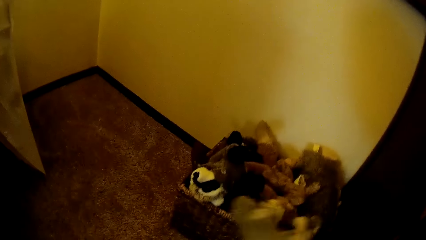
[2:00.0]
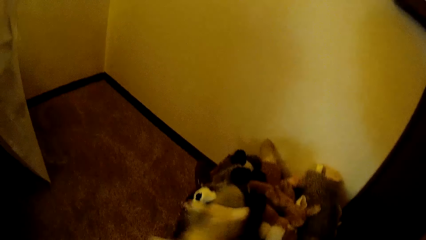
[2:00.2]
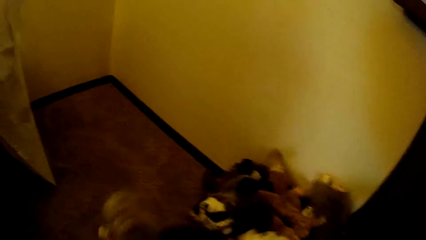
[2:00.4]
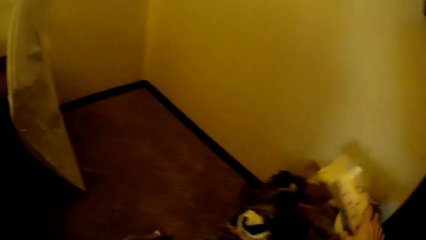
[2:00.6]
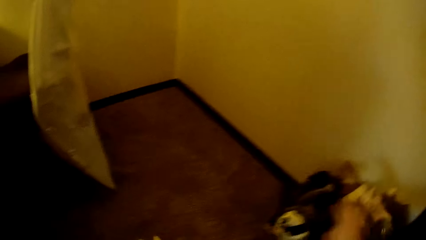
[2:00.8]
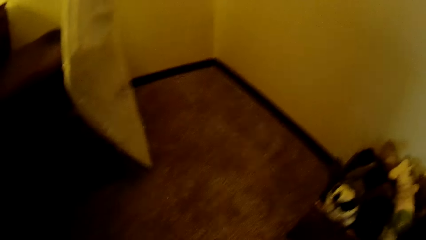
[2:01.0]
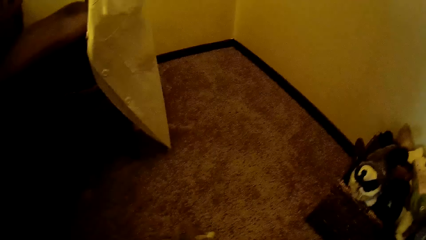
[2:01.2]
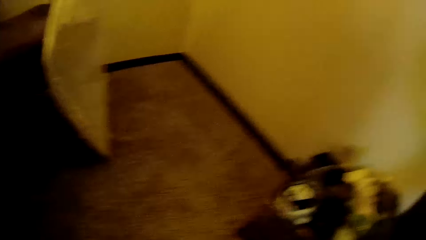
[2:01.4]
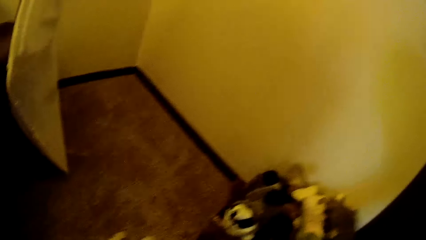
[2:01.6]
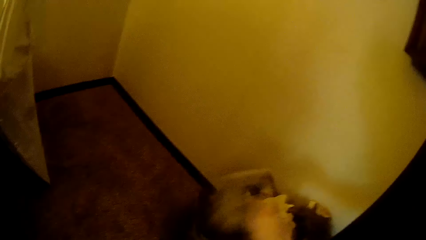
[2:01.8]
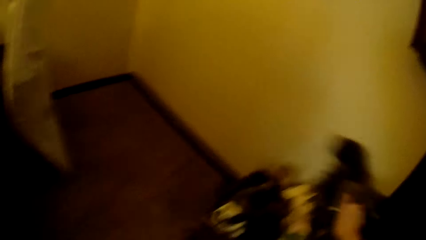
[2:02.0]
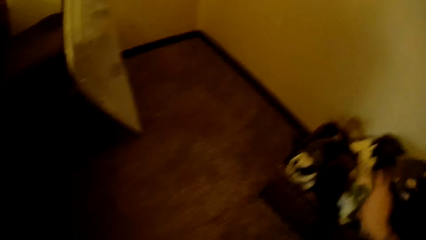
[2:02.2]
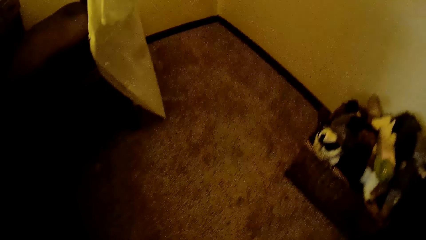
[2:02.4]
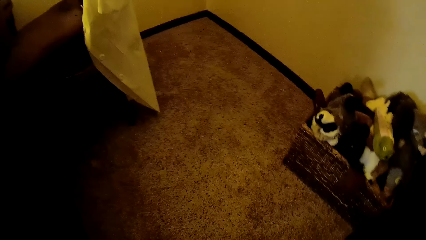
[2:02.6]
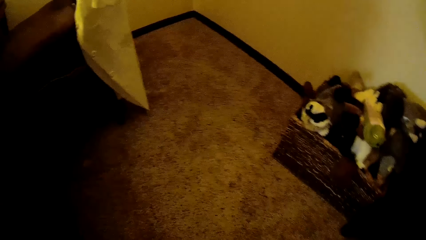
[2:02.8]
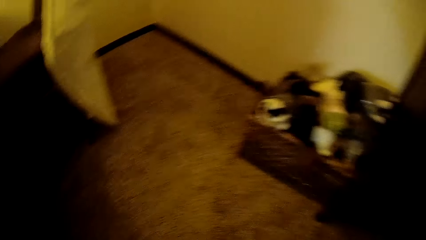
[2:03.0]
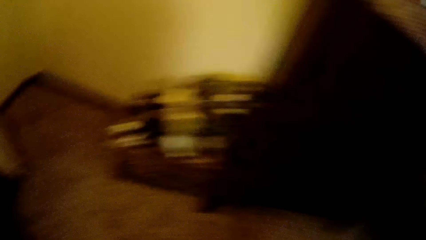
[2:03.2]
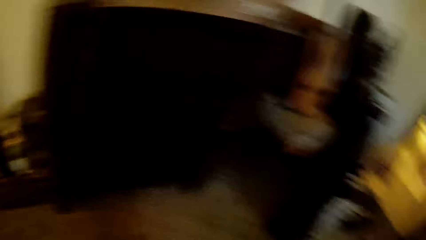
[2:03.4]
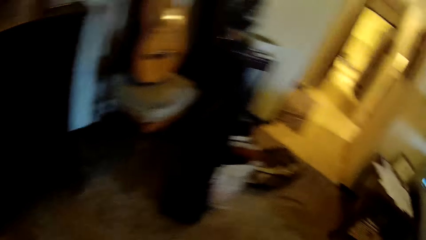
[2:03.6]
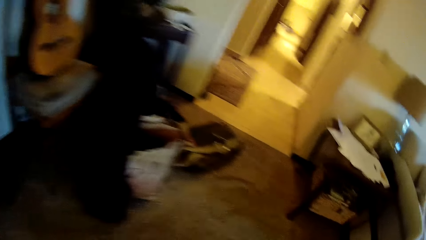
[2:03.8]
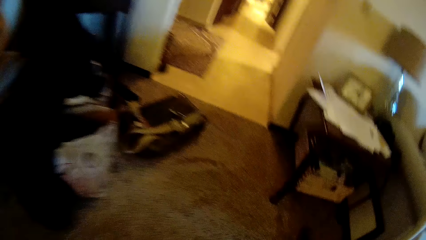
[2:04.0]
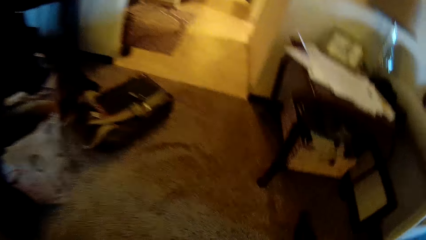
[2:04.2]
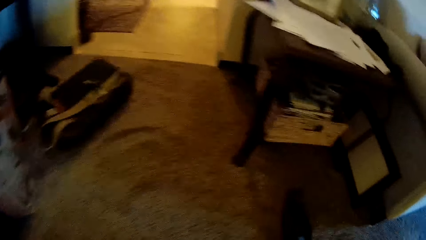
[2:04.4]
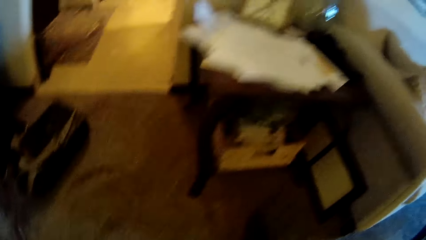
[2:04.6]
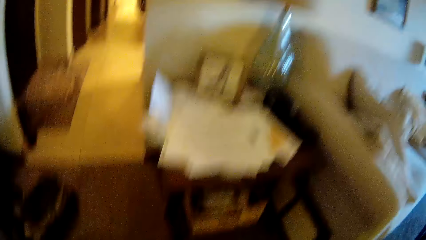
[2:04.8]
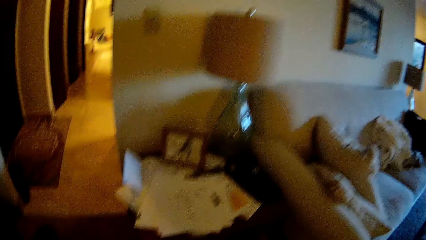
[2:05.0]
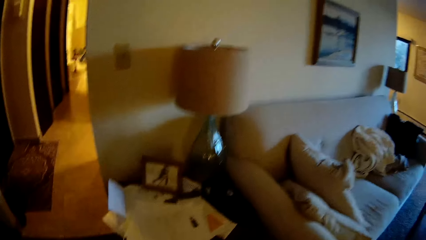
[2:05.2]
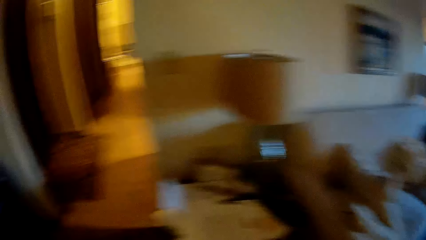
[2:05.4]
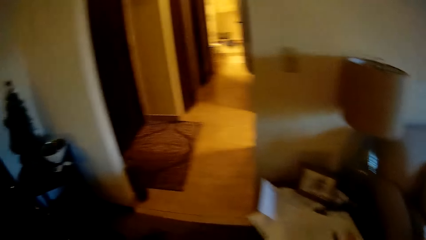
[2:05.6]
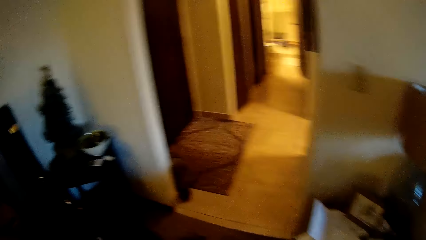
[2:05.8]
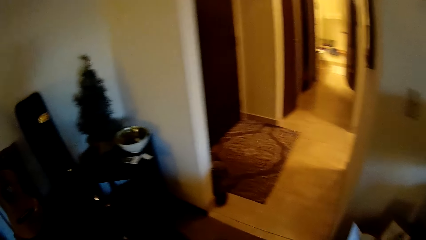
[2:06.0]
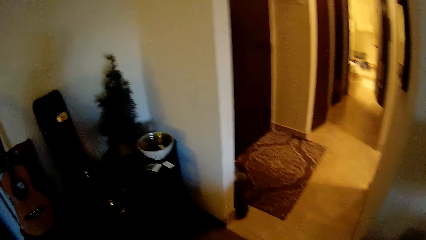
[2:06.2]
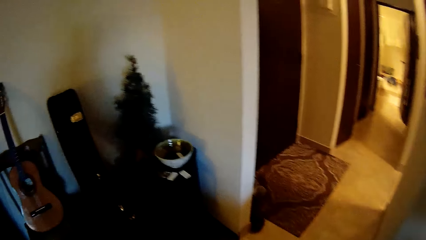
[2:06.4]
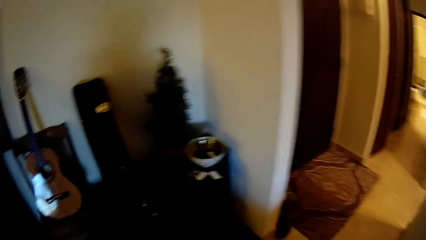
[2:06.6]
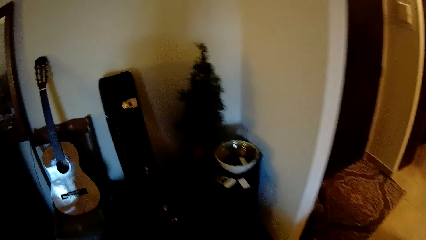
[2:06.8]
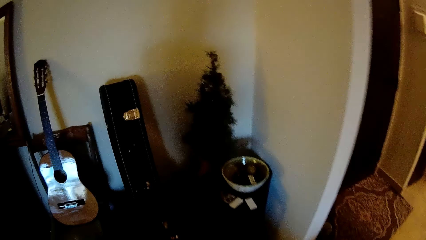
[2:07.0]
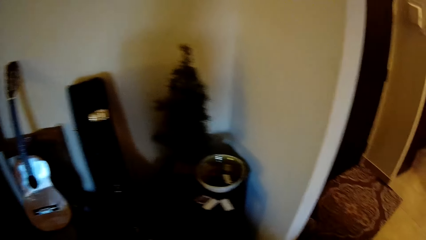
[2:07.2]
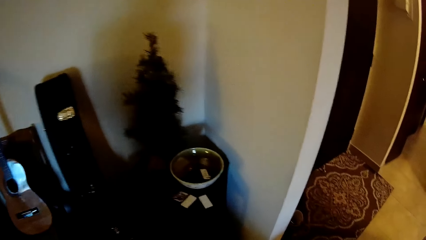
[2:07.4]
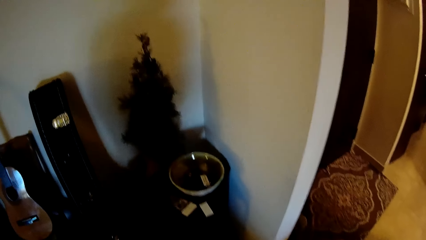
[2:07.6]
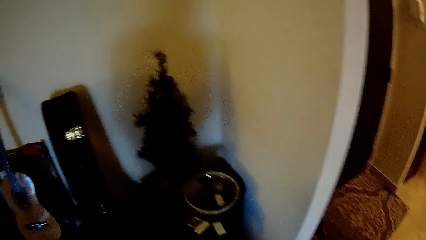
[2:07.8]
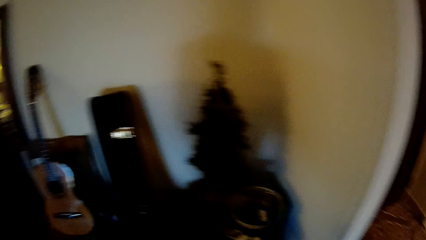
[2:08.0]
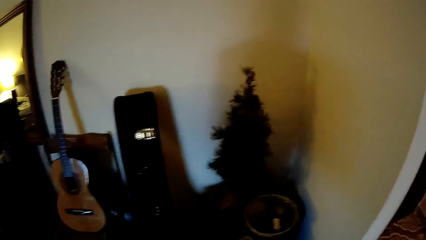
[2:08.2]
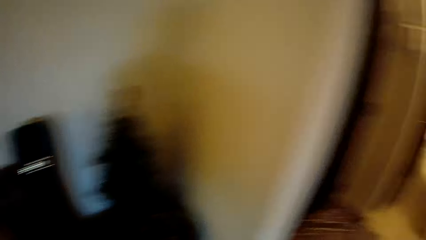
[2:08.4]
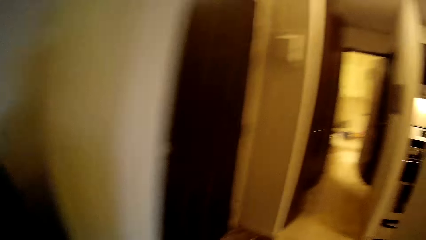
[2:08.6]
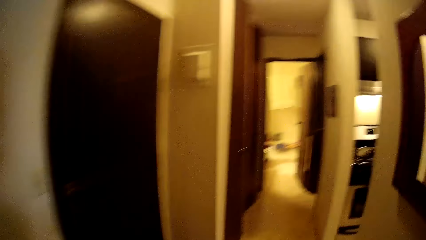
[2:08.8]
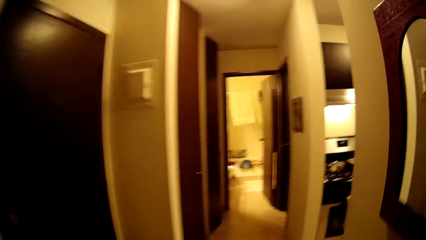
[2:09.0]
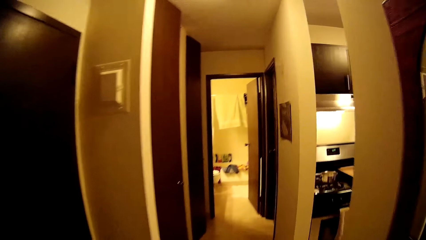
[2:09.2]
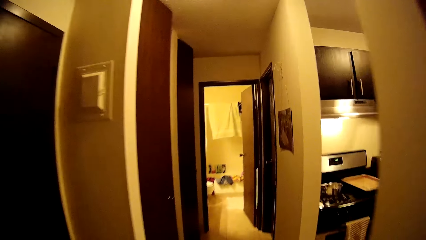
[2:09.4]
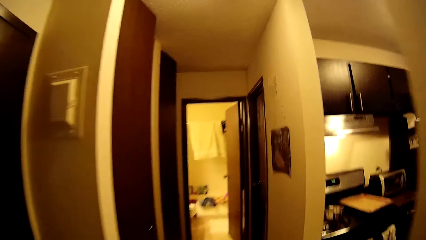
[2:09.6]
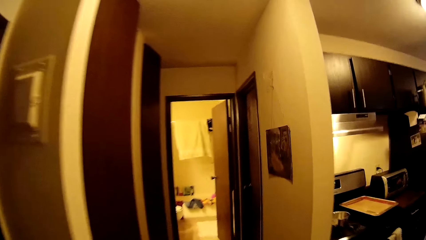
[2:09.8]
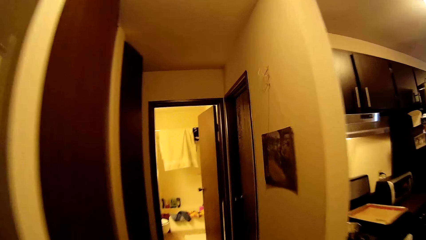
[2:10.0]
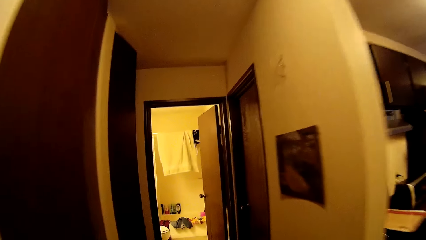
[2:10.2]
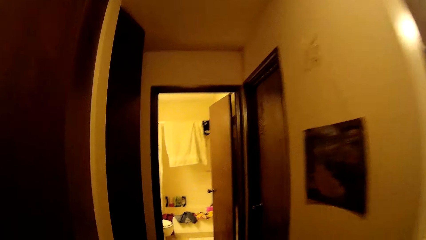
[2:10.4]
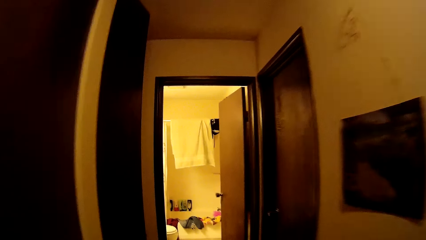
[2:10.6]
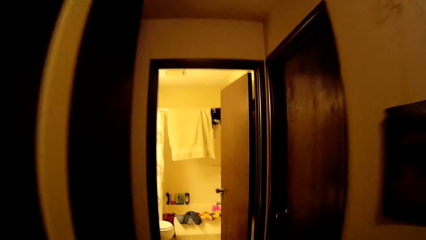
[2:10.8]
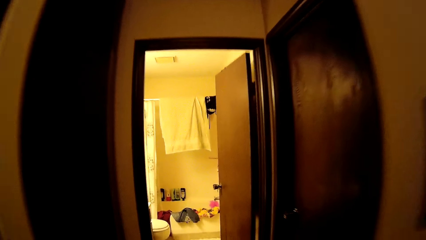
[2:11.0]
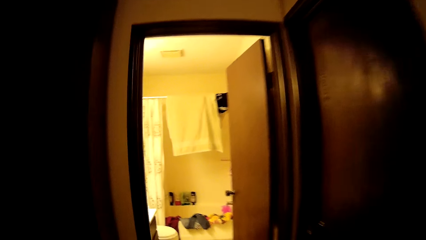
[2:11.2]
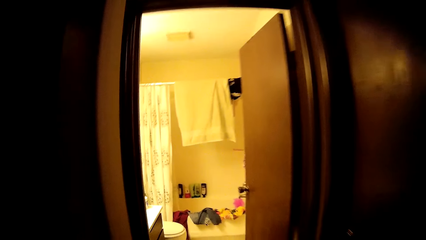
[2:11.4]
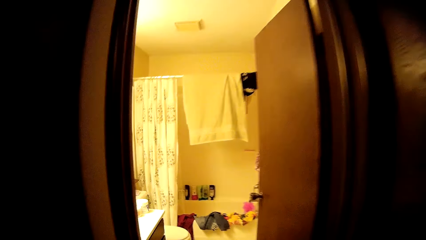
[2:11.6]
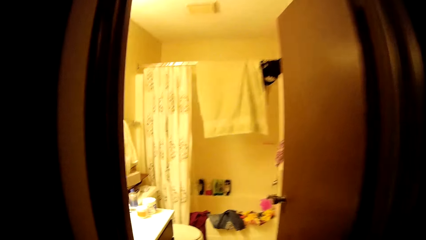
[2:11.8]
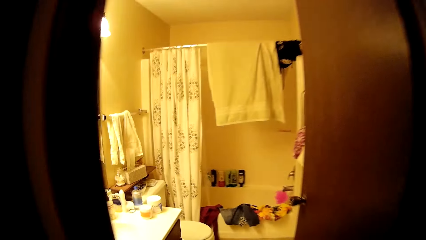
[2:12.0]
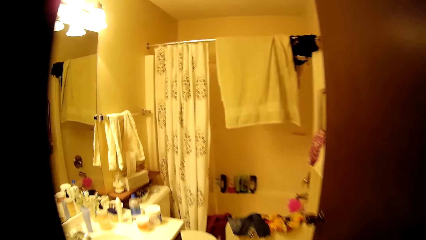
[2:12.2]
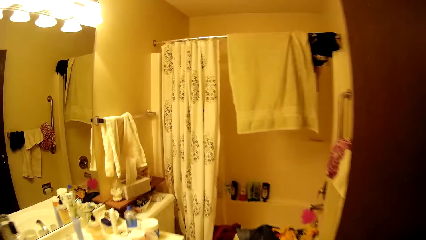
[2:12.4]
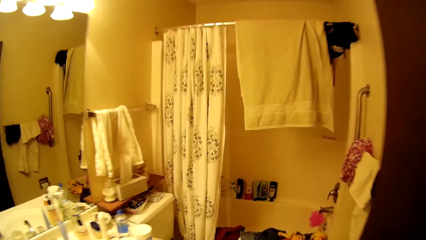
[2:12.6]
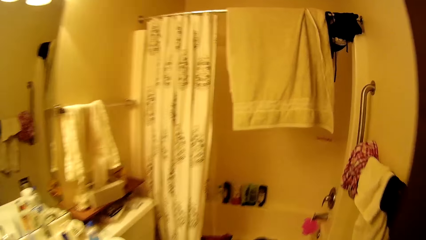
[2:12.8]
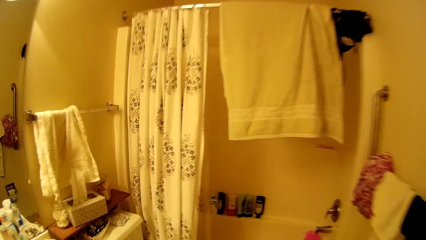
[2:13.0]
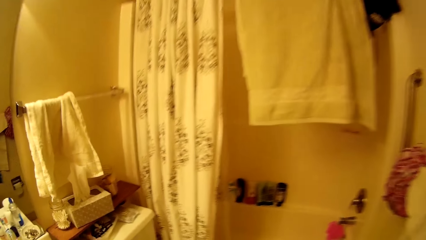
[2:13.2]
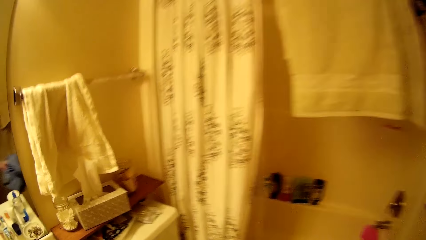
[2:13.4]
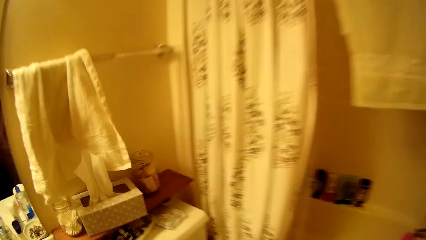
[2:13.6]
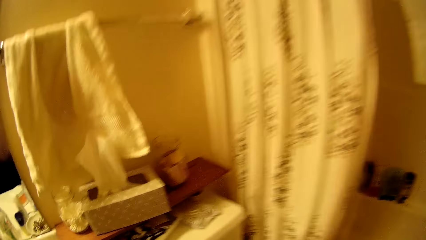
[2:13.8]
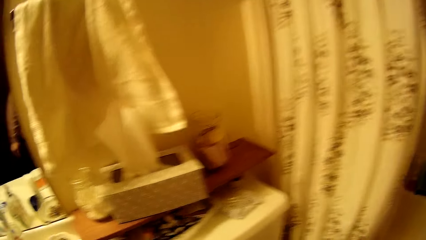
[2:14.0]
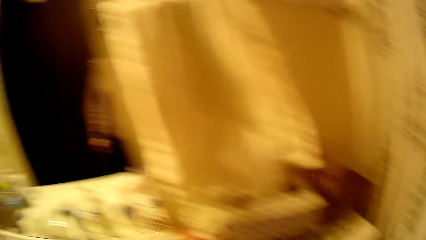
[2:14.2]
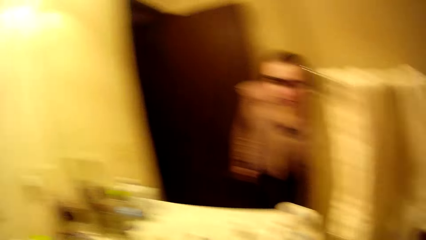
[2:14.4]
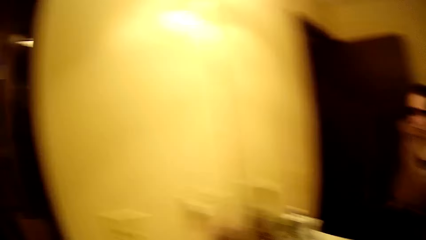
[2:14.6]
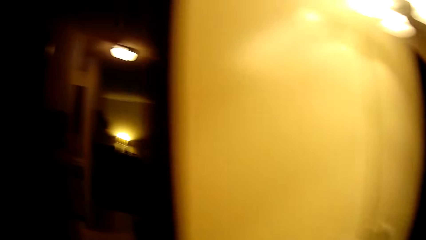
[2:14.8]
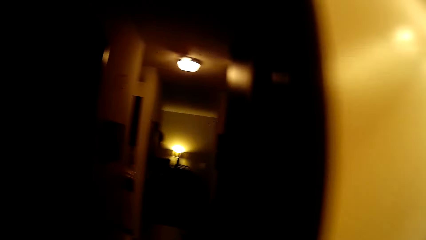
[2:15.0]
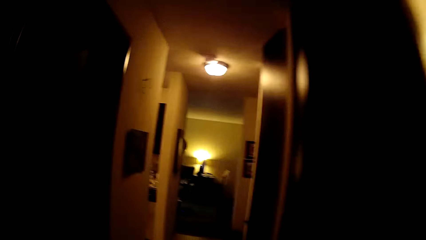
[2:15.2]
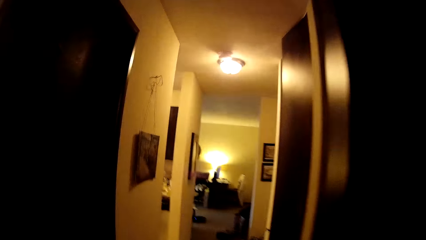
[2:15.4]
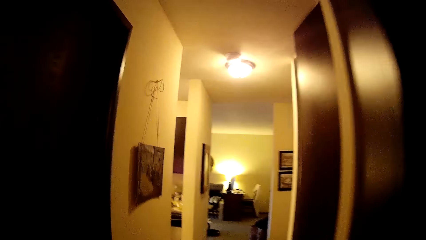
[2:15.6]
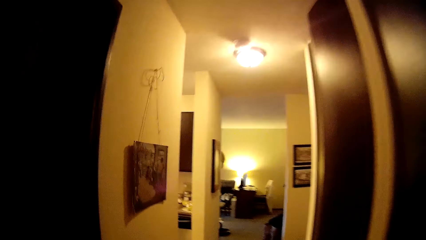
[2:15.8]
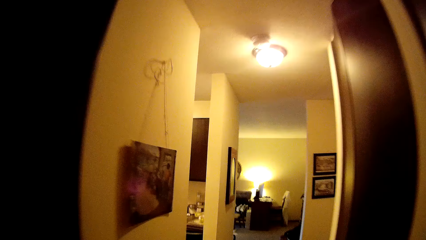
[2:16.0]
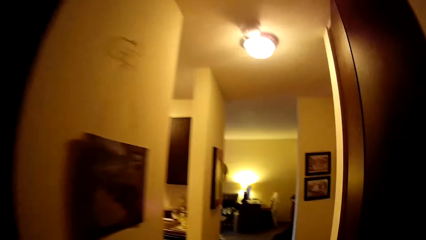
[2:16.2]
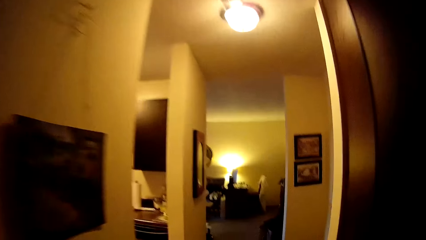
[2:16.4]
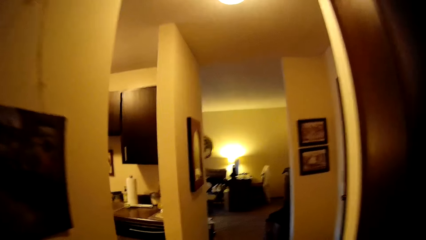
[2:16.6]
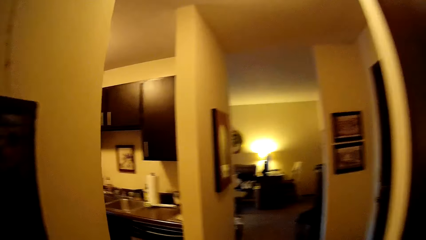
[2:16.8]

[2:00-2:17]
The camera wearer keeps a white teddy dog in a toy rack with his right hand. He throws toys. He enters a room.
